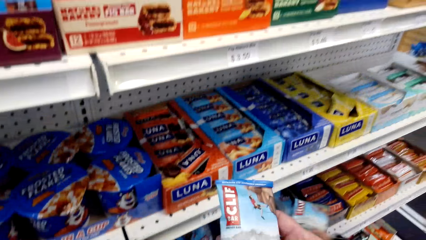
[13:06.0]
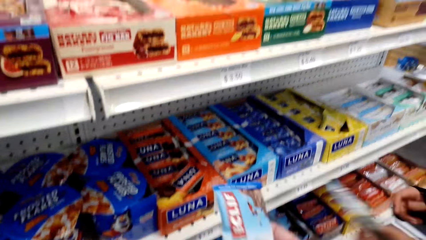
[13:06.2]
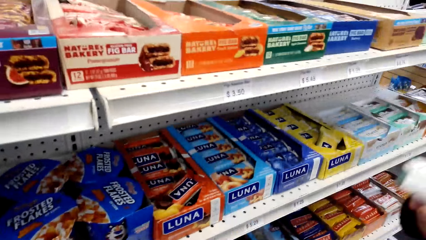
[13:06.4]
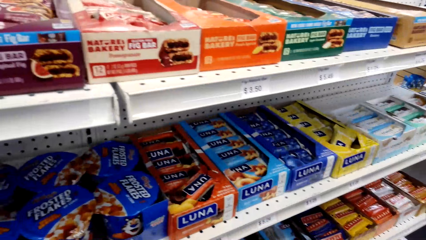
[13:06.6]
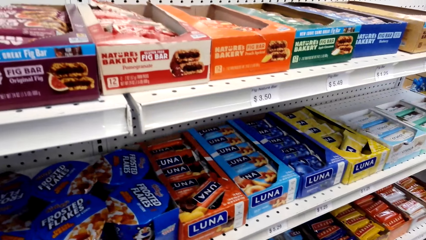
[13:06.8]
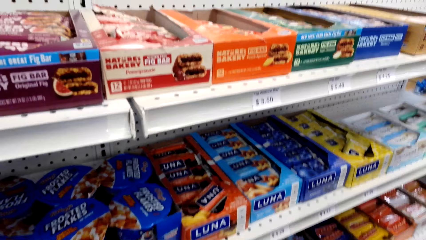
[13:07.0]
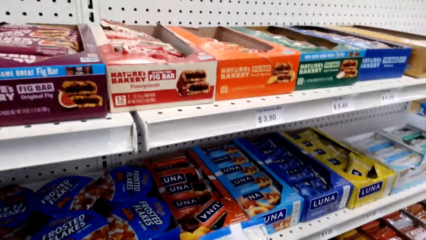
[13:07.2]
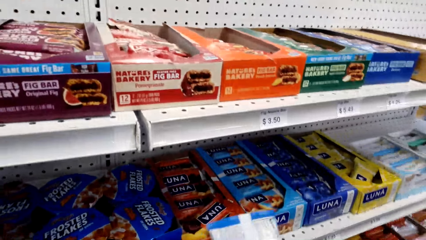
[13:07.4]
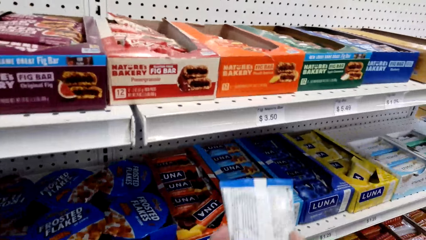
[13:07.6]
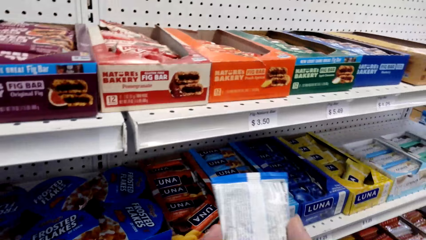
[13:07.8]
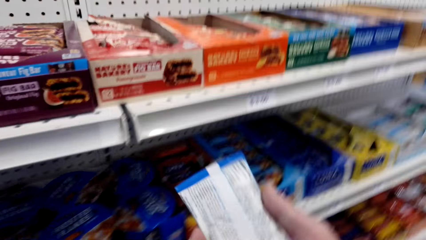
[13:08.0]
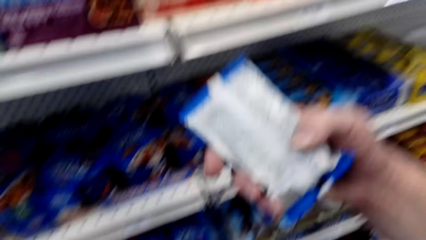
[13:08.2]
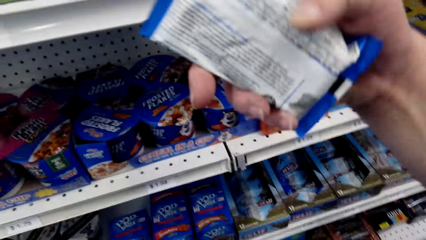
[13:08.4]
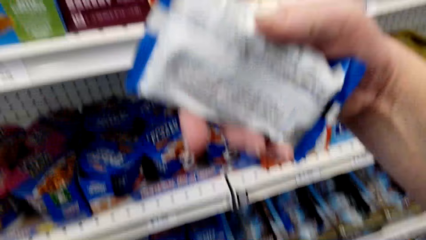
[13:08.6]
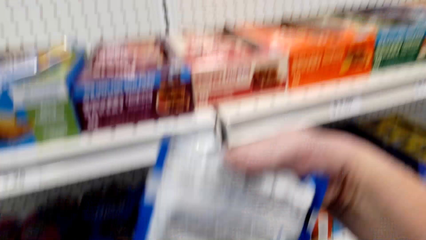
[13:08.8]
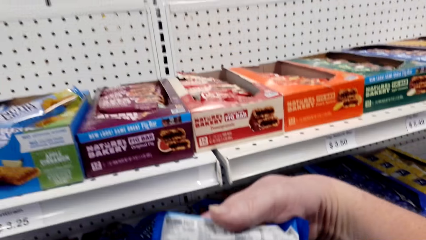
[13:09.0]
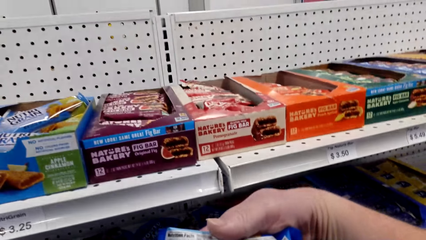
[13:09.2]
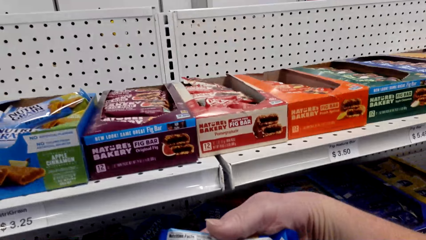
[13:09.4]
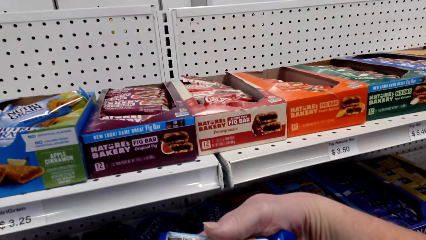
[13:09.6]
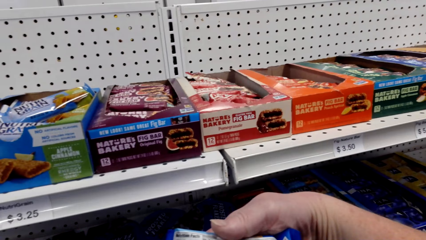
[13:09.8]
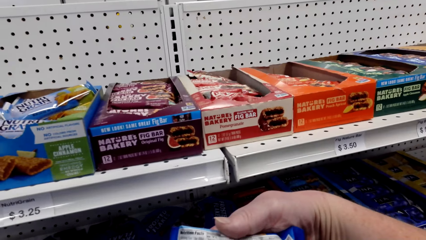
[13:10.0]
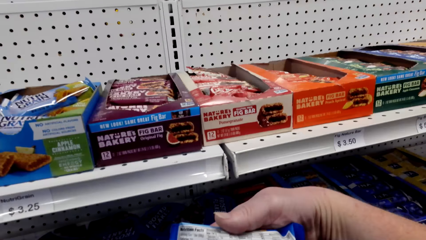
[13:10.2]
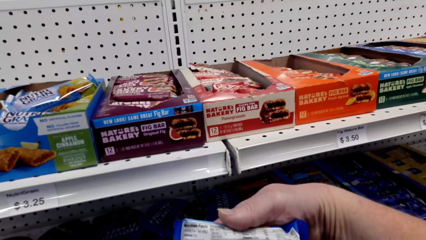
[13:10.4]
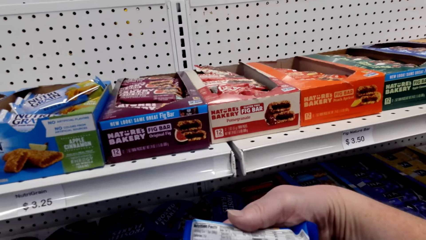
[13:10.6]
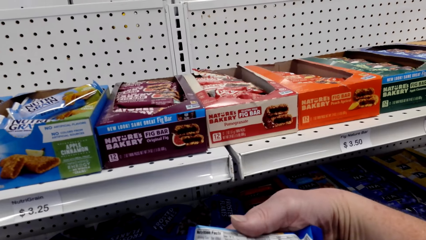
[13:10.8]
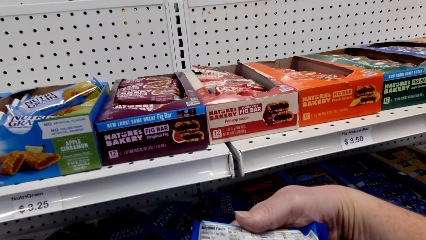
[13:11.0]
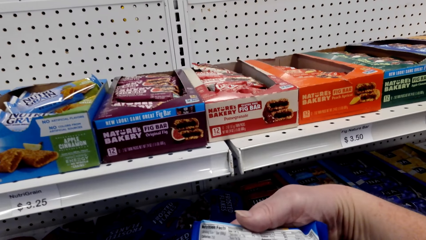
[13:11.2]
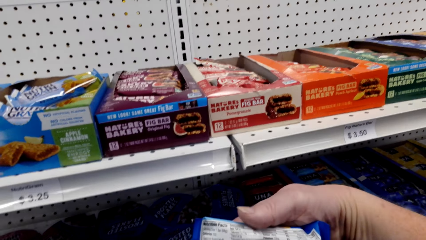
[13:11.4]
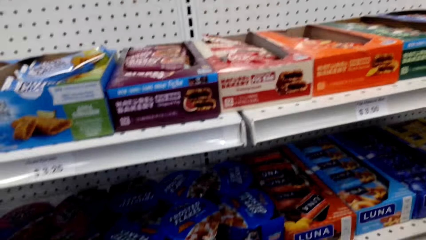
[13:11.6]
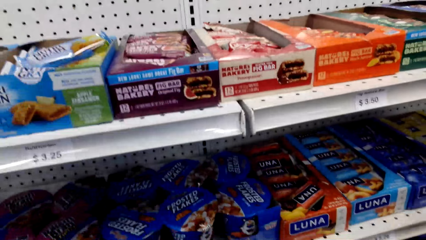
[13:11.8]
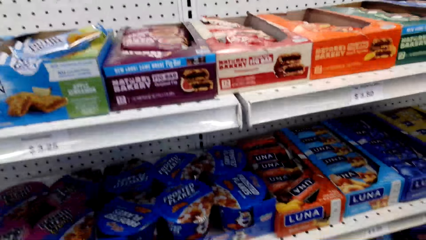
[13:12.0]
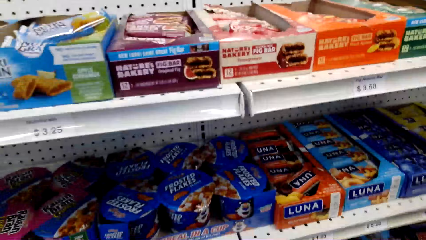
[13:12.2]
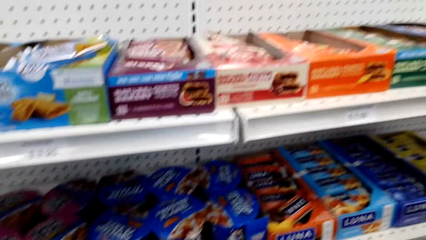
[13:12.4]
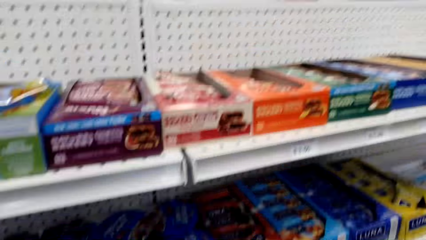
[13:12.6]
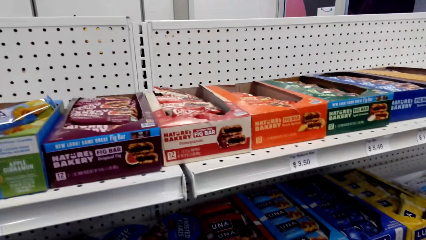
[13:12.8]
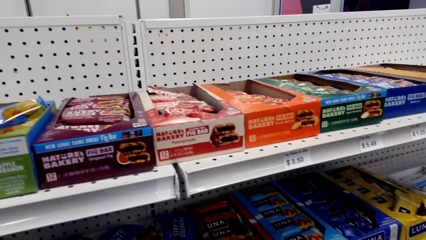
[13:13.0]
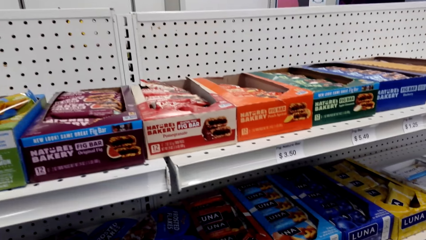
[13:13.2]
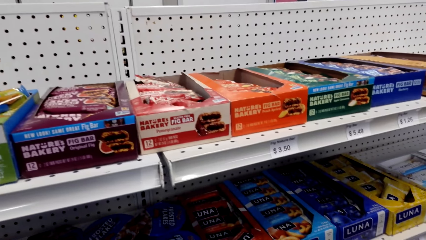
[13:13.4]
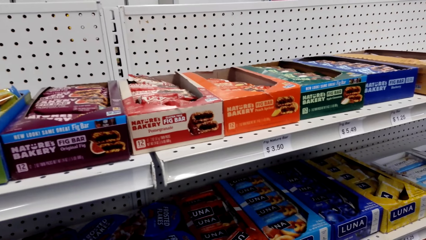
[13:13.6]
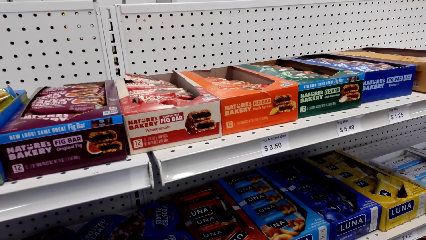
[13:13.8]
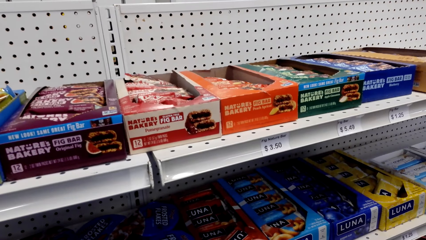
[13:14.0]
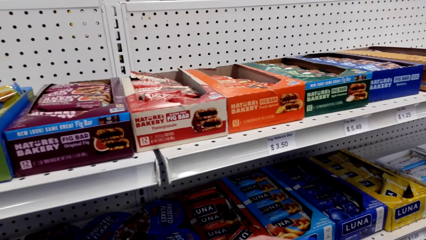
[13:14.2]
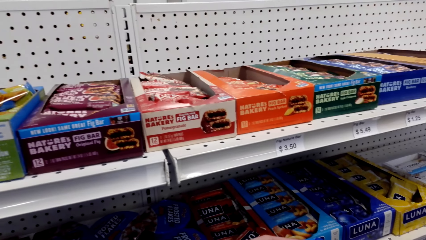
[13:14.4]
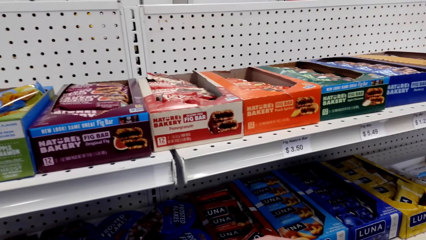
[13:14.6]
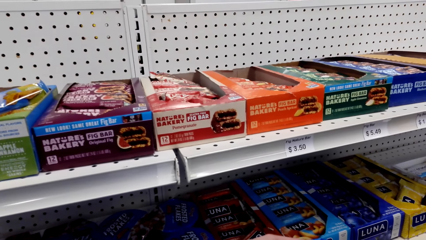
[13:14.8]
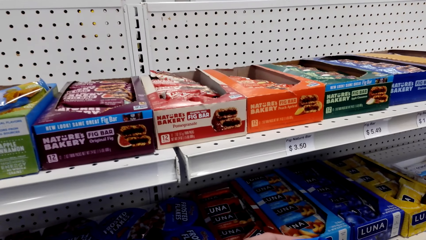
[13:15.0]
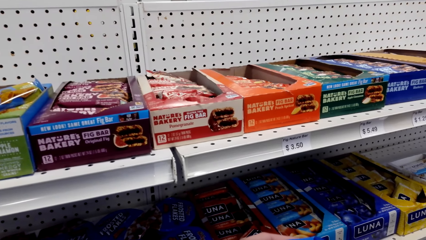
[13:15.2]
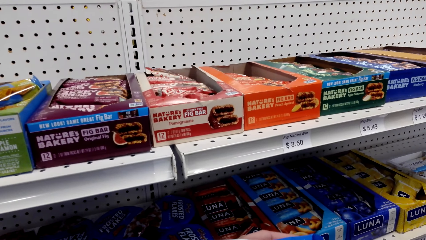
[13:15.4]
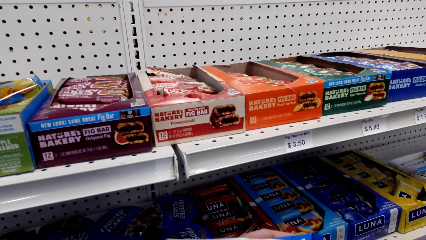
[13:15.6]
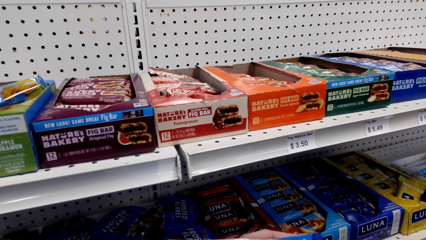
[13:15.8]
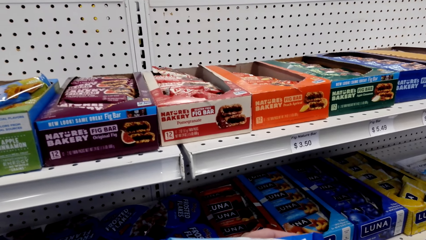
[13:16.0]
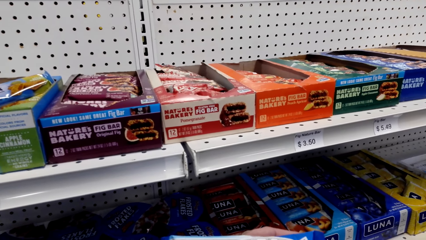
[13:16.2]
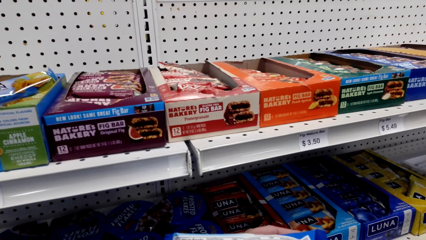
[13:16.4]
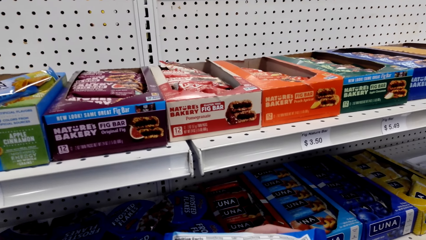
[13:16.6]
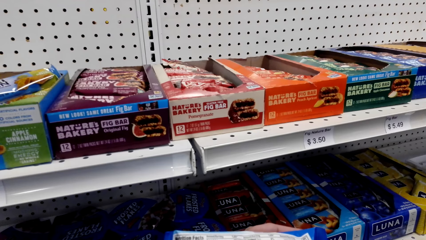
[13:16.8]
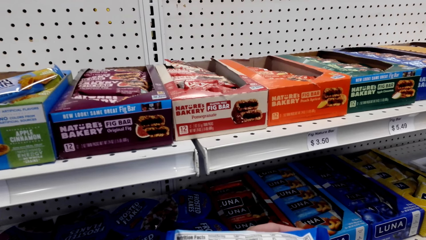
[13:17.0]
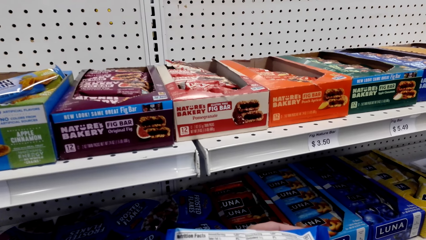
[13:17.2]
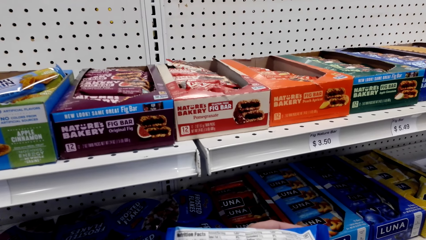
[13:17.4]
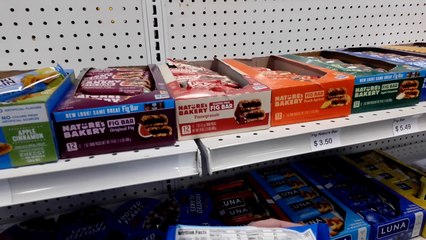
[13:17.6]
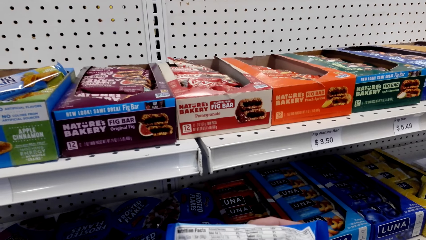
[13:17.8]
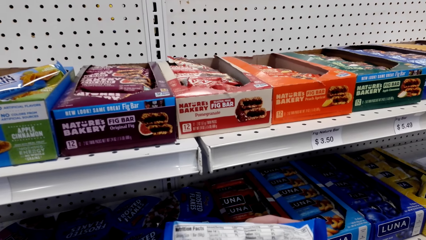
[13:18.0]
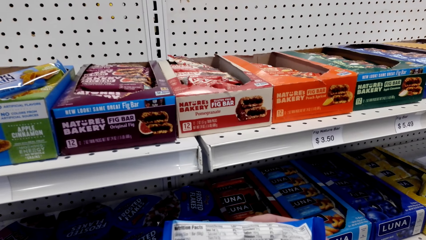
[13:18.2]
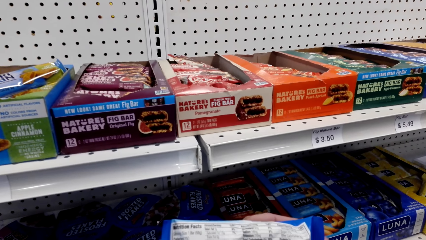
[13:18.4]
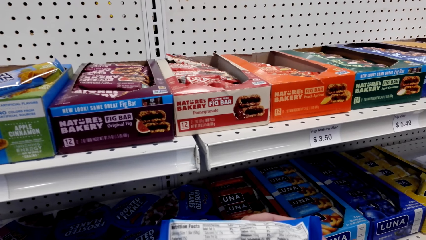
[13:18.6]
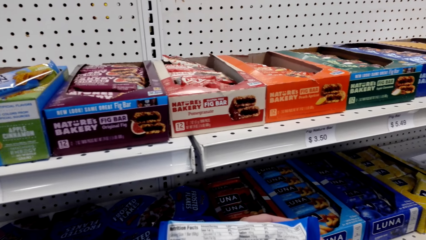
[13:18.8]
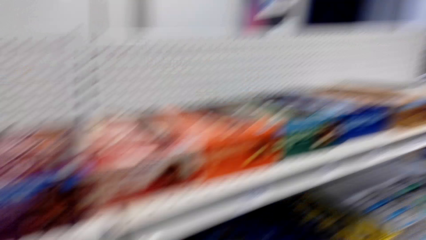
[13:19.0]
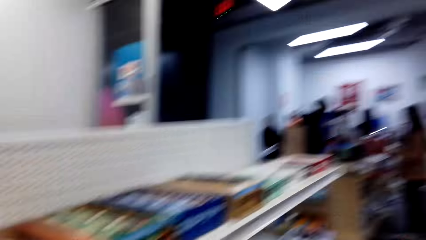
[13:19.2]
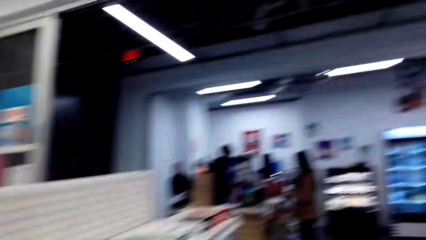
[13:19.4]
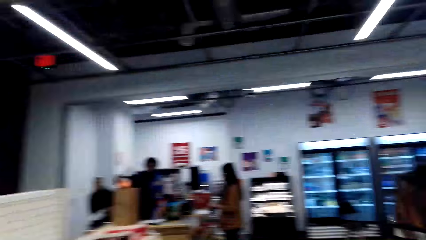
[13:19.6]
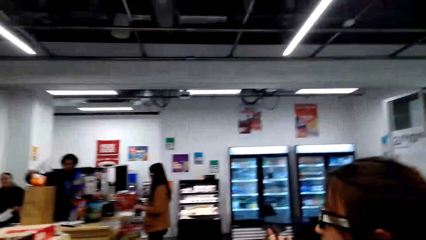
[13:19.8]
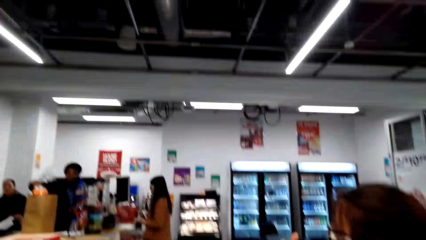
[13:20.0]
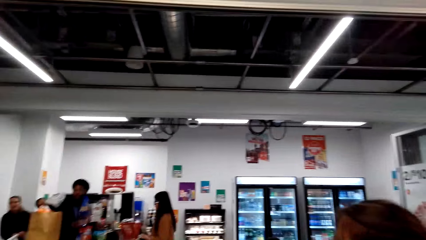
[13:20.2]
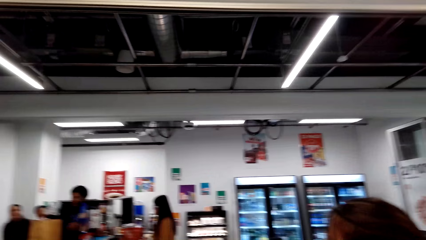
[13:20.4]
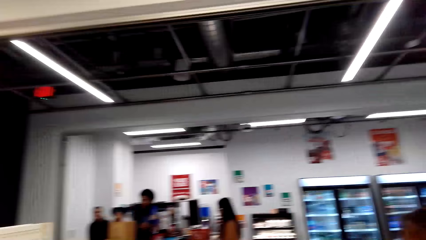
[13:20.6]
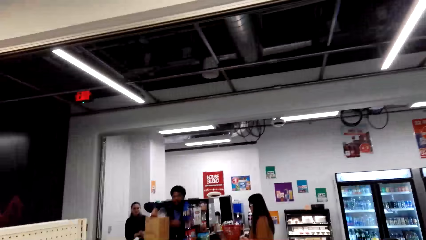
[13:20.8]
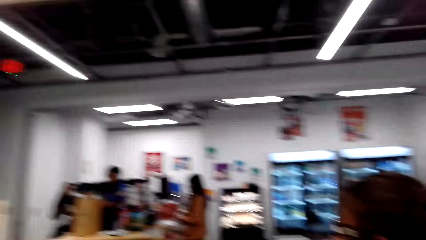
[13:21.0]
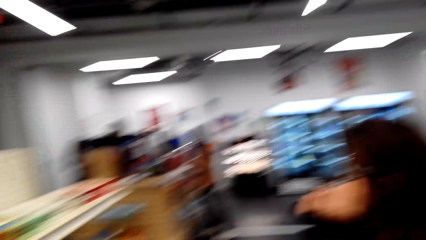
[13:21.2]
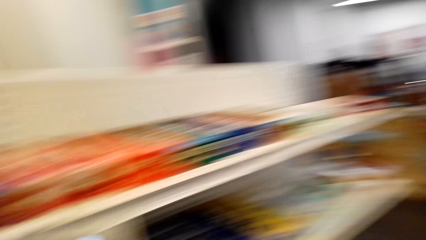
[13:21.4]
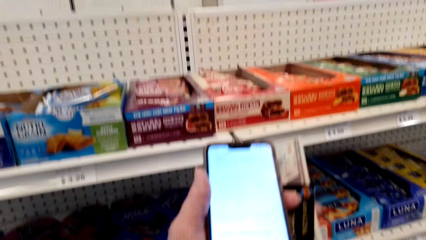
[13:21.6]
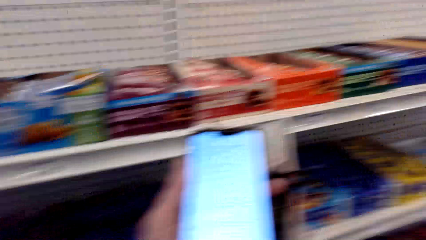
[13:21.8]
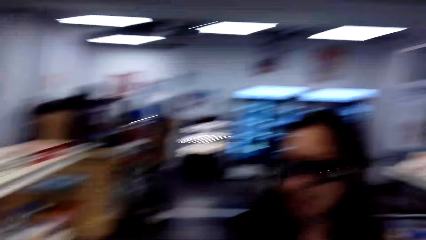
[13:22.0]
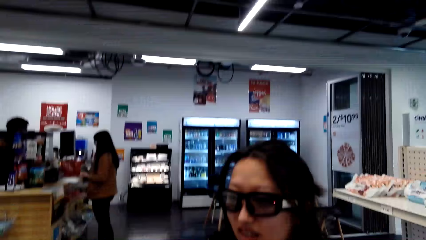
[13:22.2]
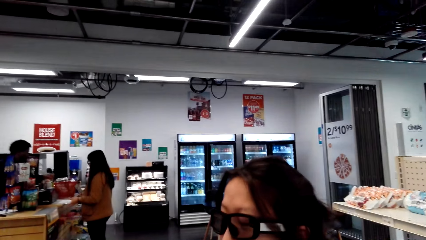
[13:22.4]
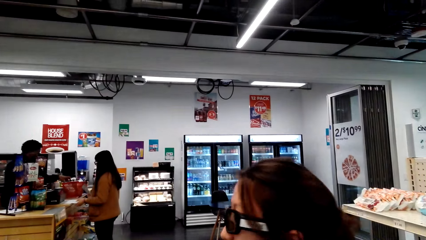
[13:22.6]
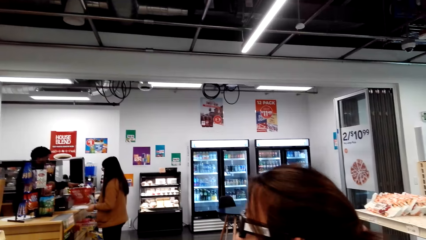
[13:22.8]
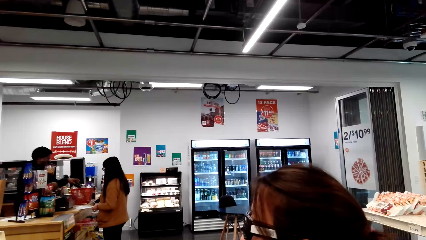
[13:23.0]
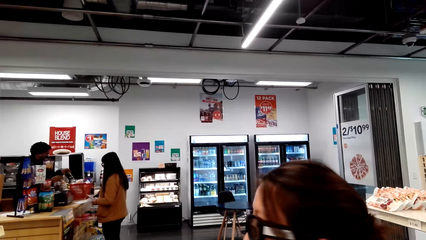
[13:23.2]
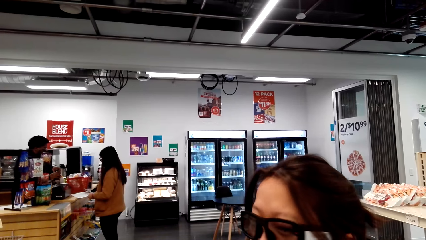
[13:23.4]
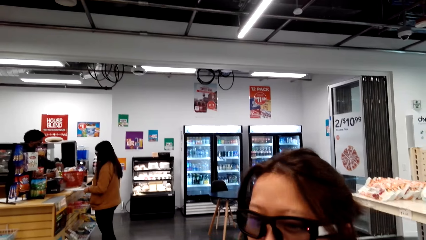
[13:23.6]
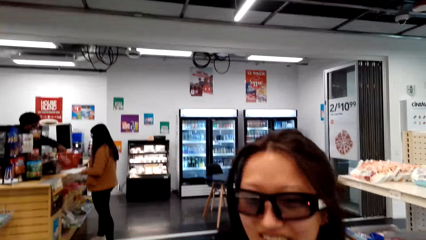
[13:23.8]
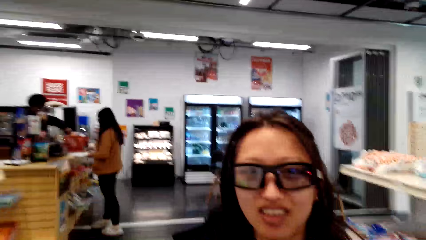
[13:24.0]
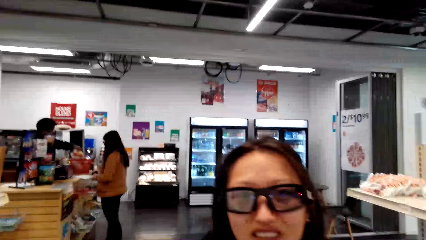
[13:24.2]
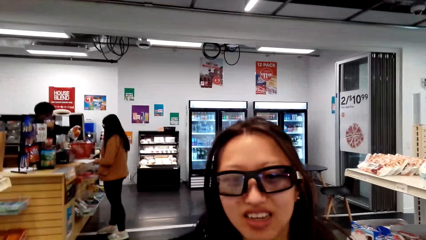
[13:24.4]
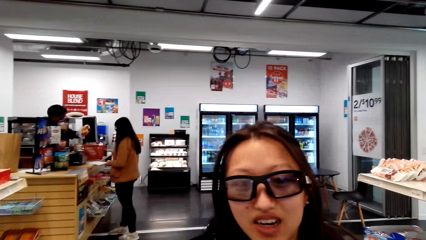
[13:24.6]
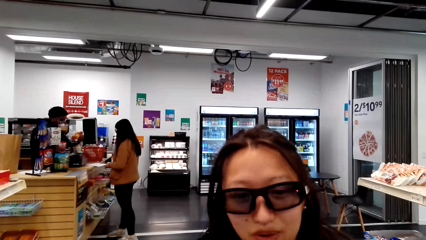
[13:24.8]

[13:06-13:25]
The camera wearer takes a snacks packet from the shelf. A person takes snacks from the shelf. The camera wearer lifts the chocolate. They look at the packet of snack. They look around. They read the instructions on the packet. They look around. They read the instructions on the packet. They look around. The person looks at the camera wearer.
